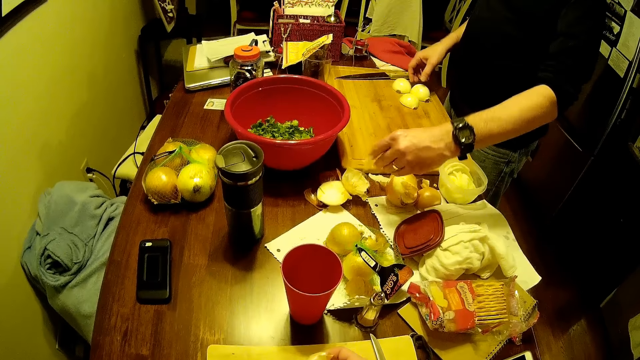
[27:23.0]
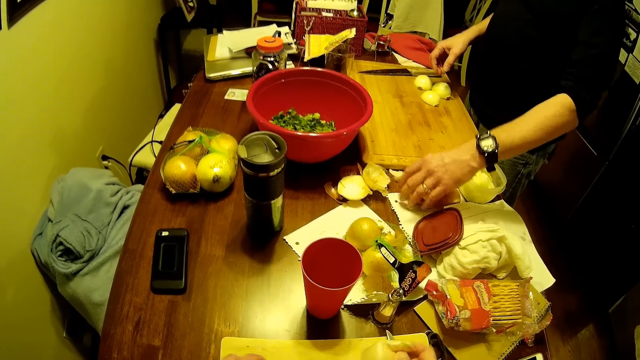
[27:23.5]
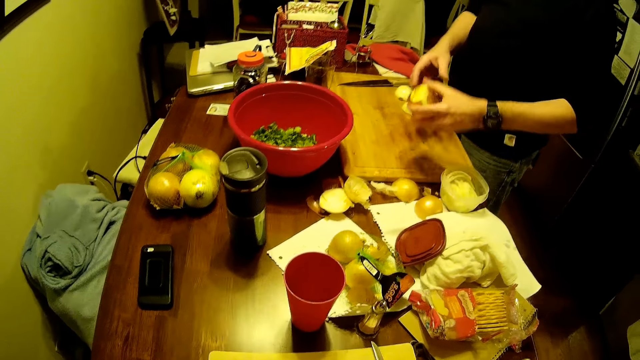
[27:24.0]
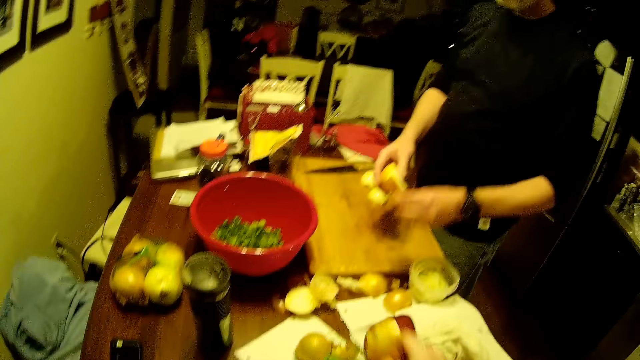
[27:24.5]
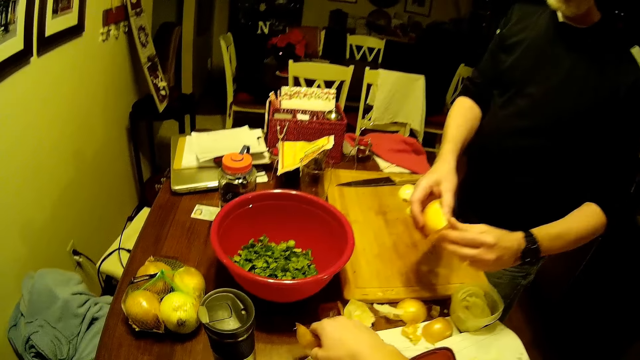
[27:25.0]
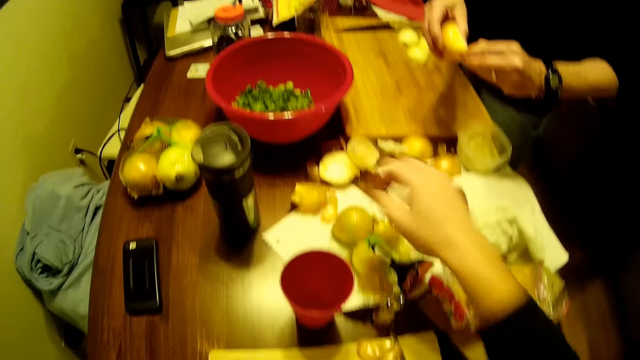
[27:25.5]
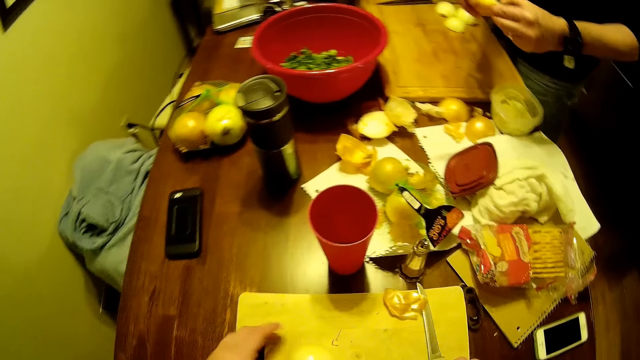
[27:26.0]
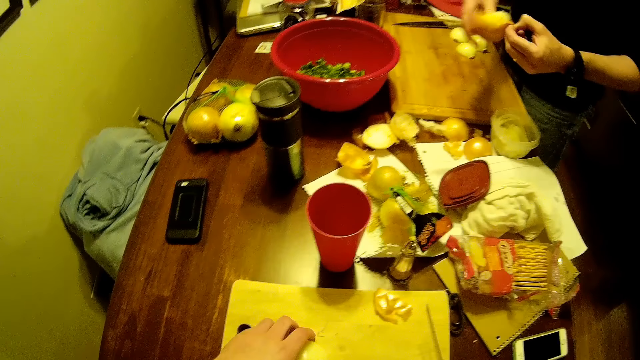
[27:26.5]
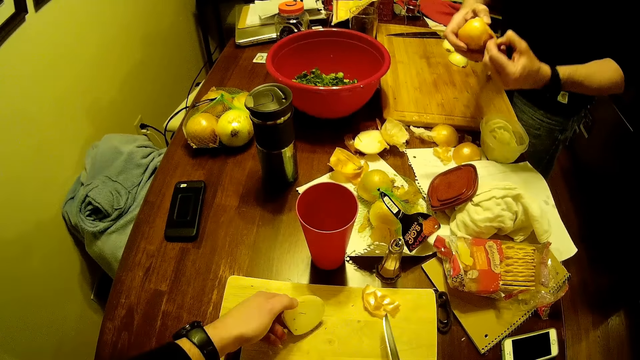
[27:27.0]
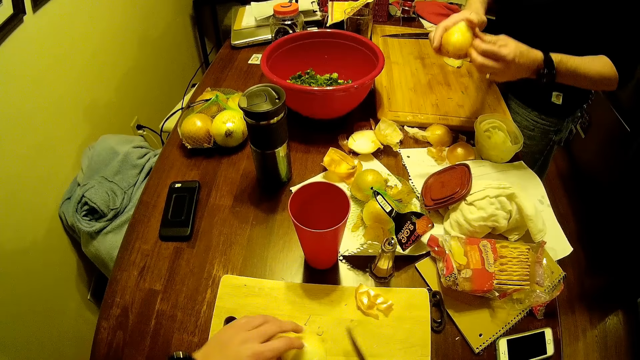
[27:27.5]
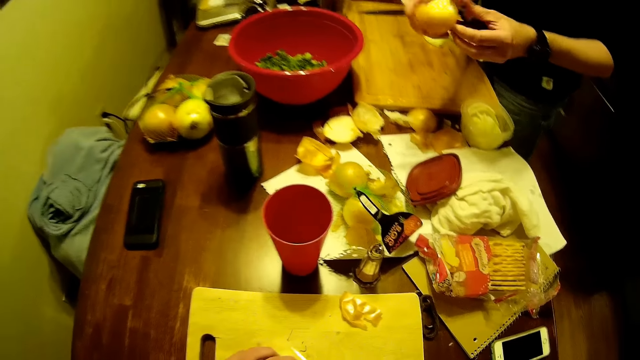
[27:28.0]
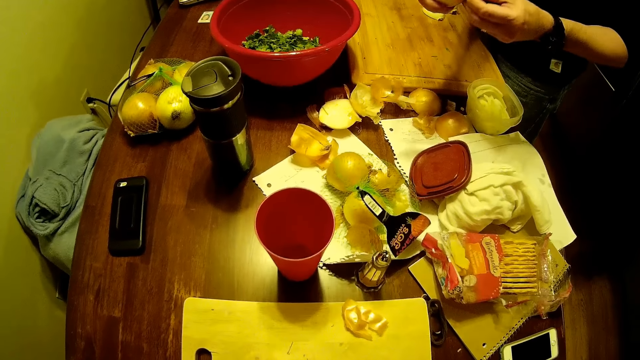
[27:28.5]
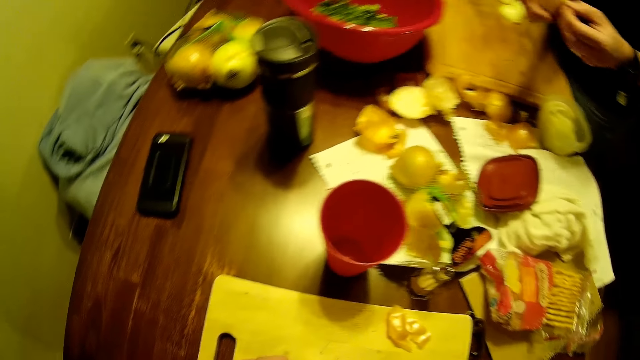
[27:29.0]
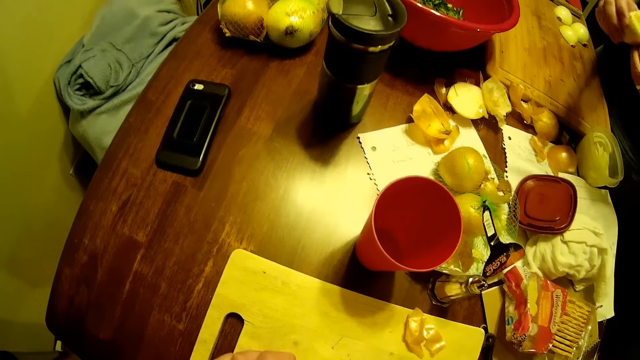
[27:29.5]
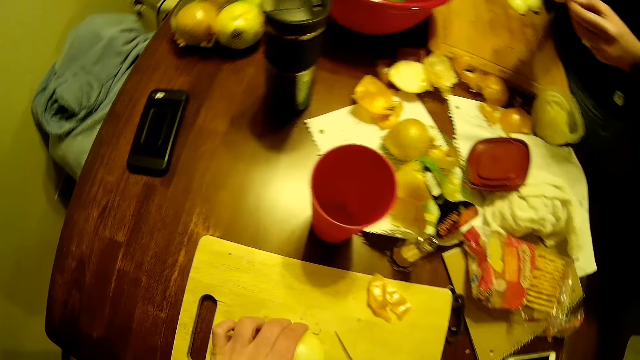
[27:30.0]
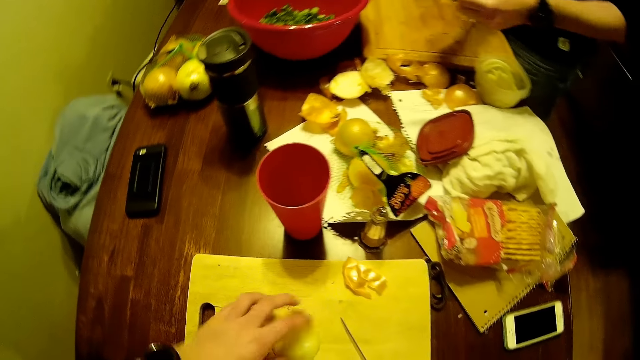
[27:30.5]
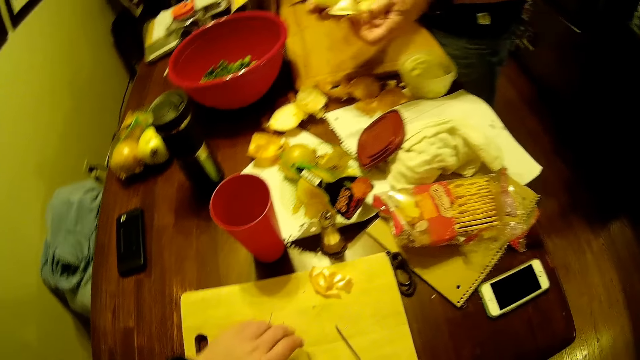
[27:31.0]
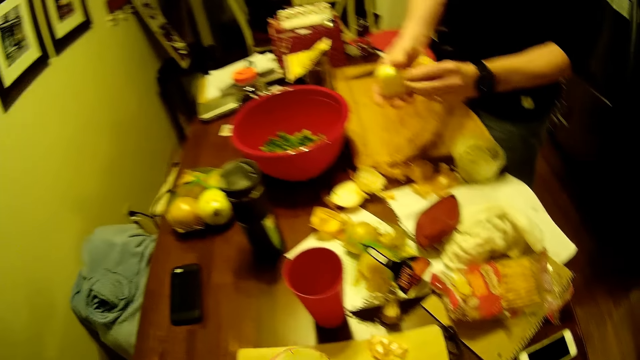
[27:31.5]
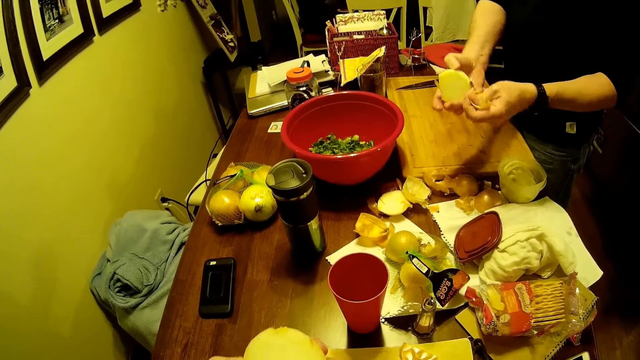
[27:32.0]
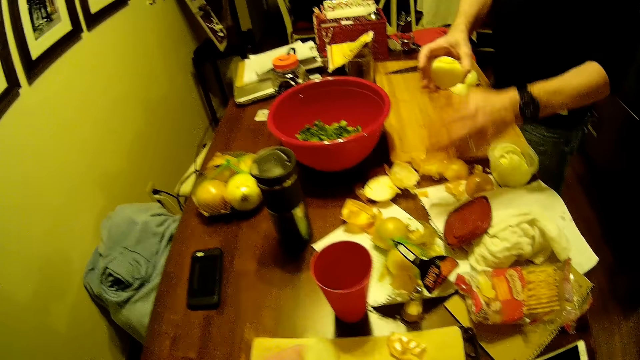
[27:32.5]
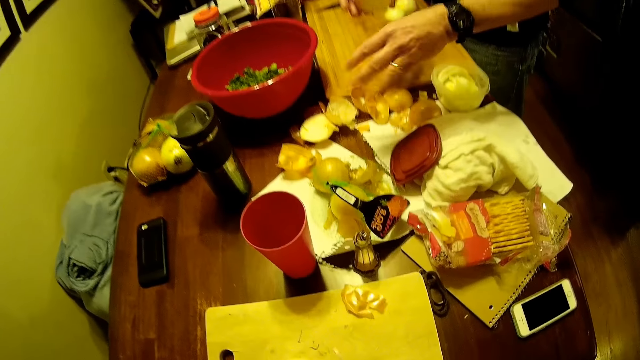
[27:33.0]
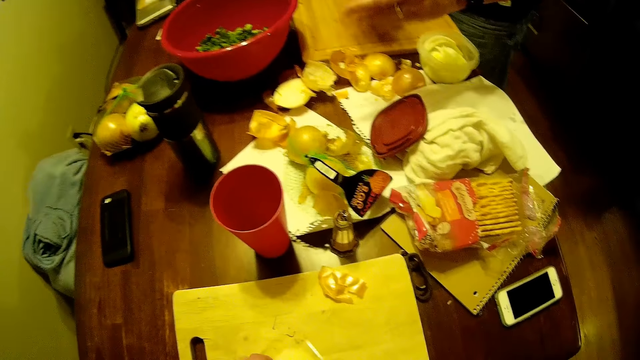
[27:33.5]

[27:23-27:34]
A person picks another onion from the table. The camera wearer drops the onion peel on the table and picks the knife from the table. They chop fruit on the chop board. The person peels the onion. The camera wearer turns the onion.

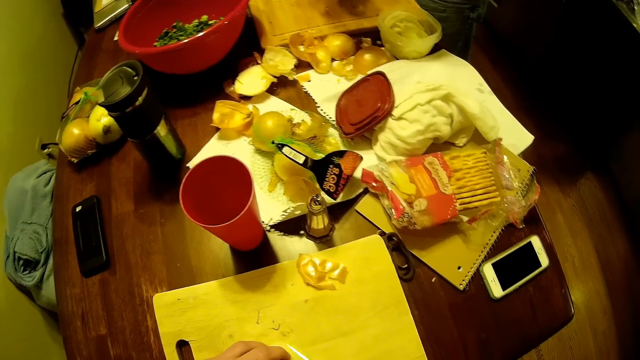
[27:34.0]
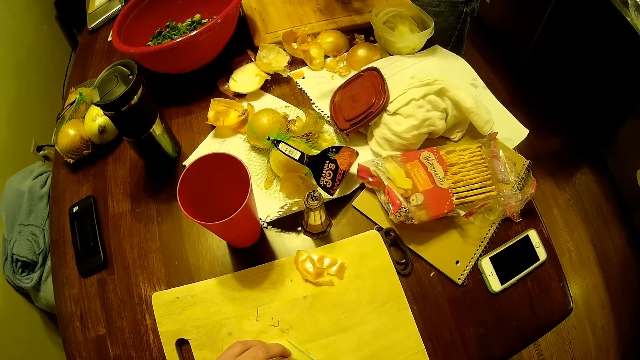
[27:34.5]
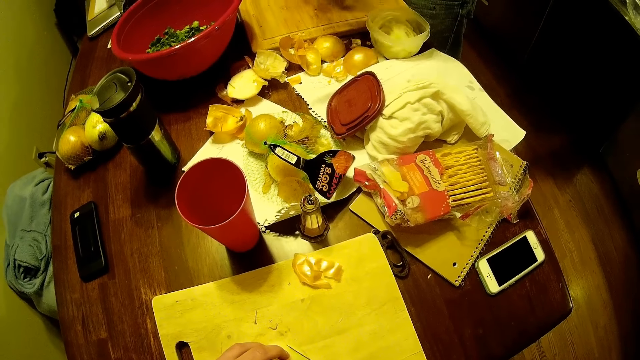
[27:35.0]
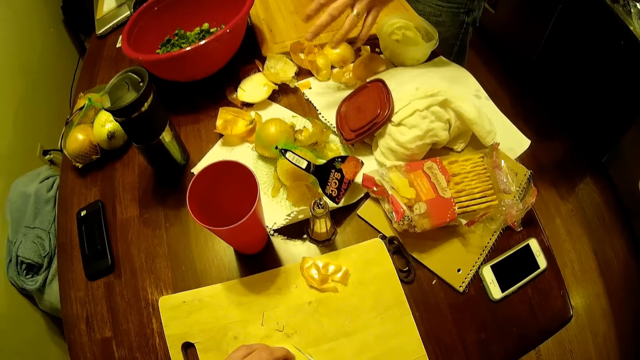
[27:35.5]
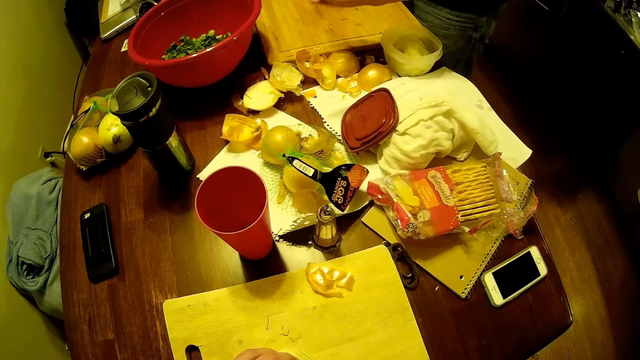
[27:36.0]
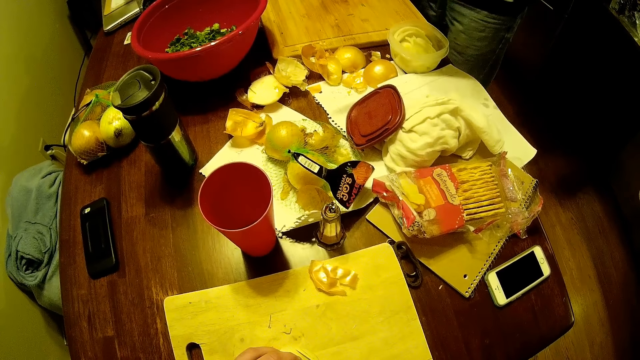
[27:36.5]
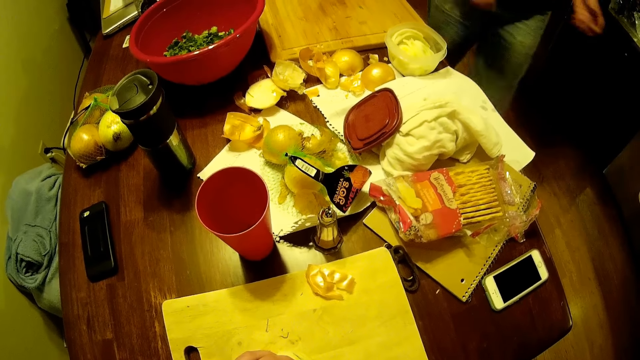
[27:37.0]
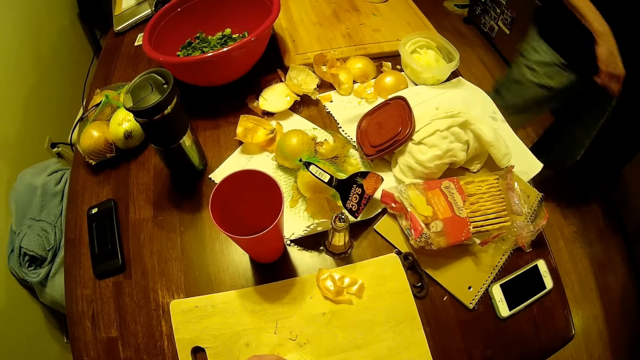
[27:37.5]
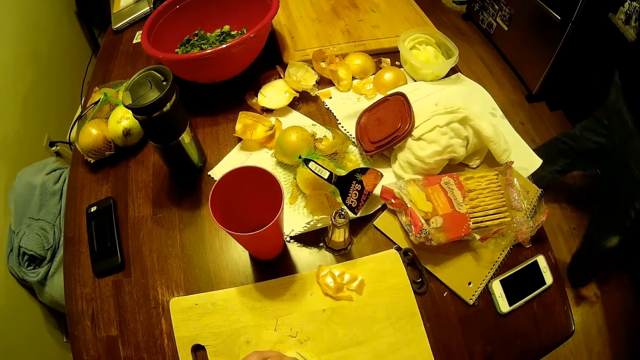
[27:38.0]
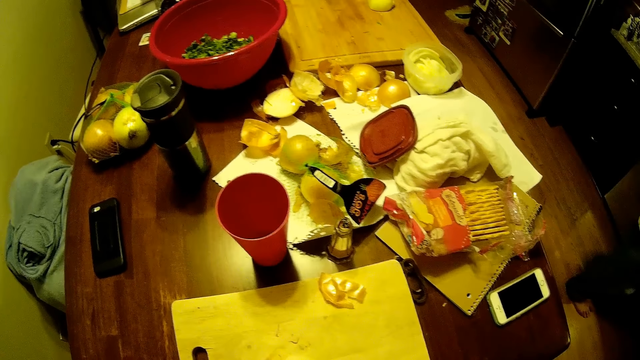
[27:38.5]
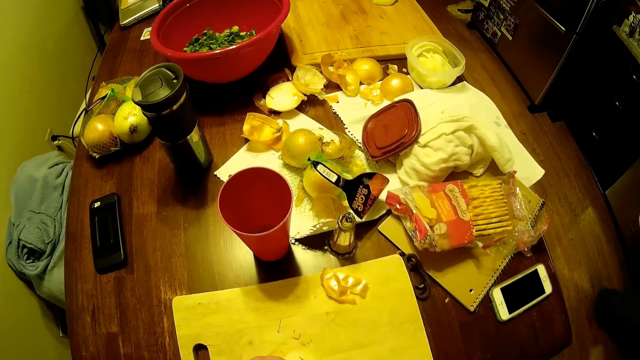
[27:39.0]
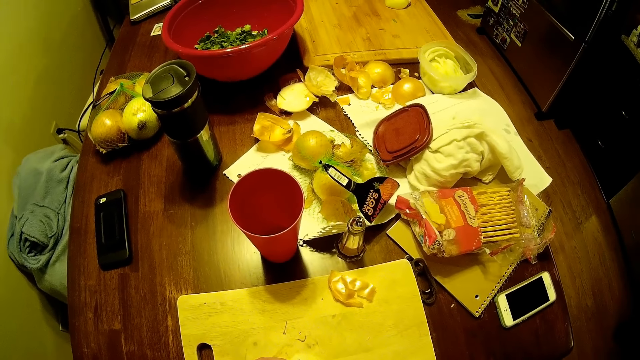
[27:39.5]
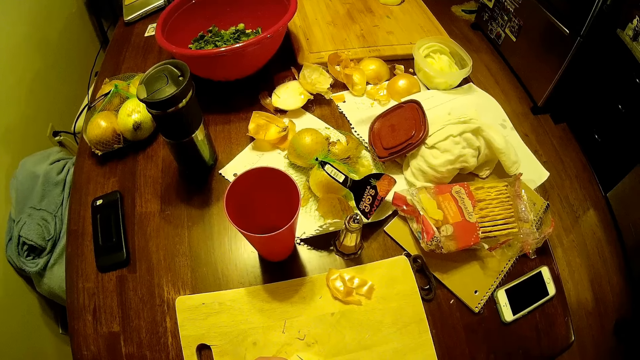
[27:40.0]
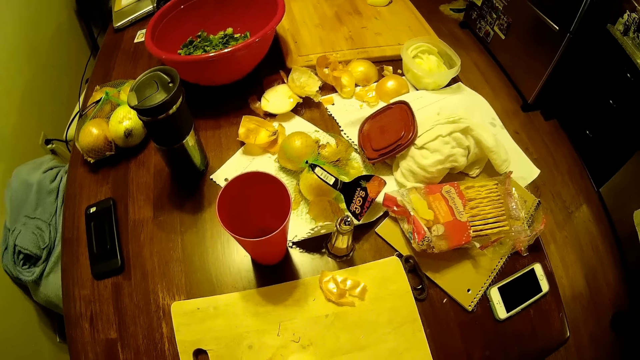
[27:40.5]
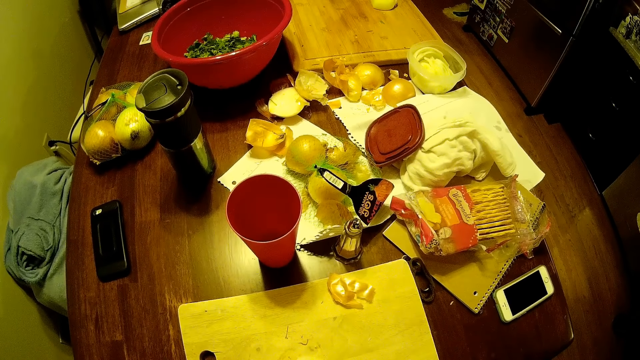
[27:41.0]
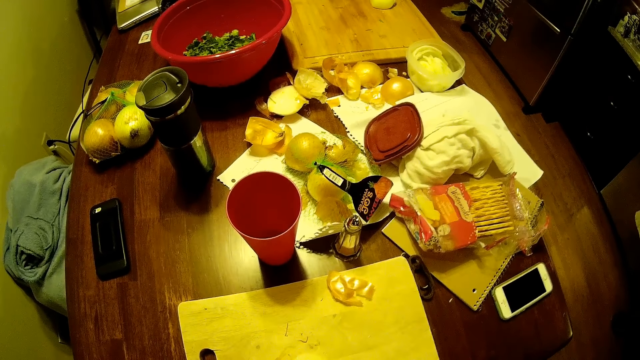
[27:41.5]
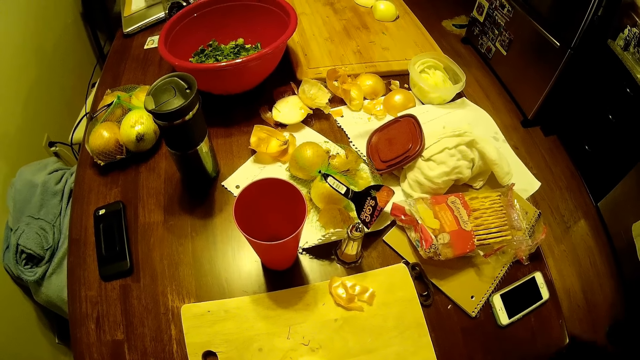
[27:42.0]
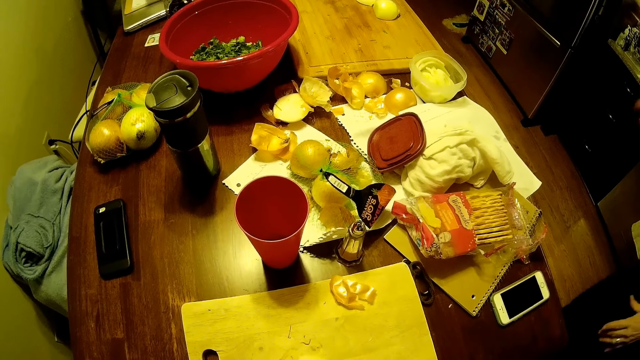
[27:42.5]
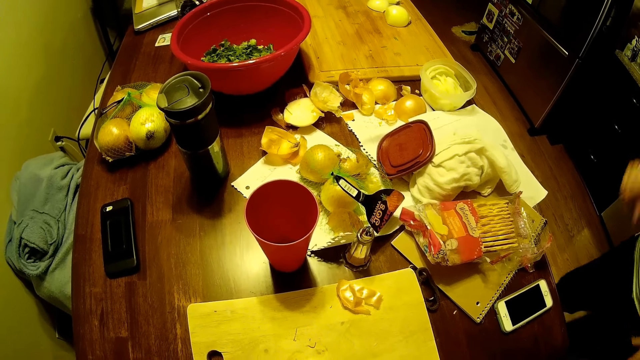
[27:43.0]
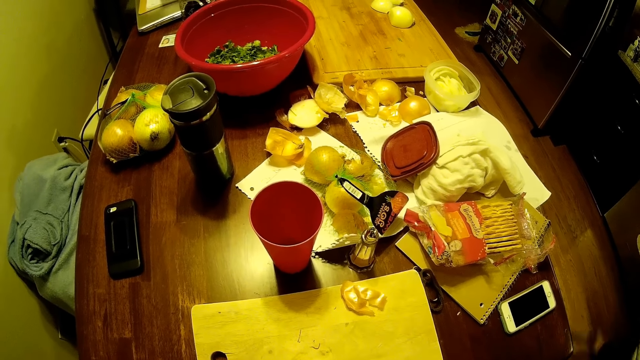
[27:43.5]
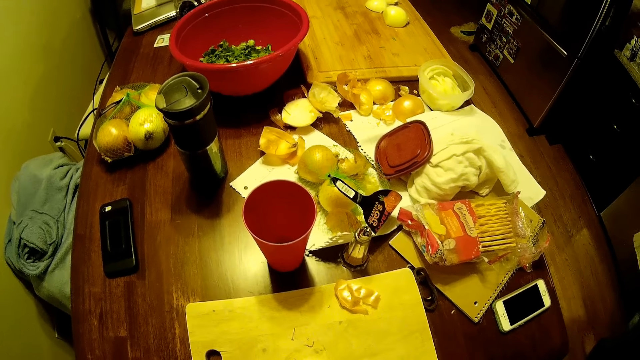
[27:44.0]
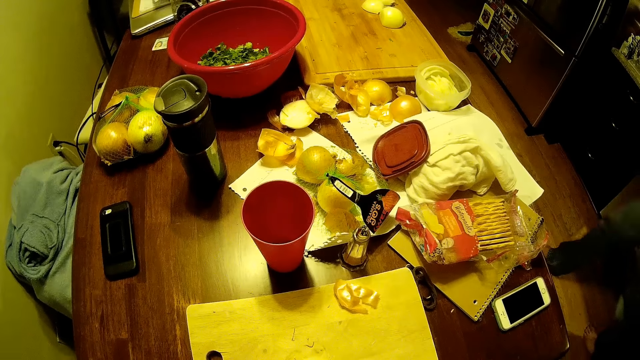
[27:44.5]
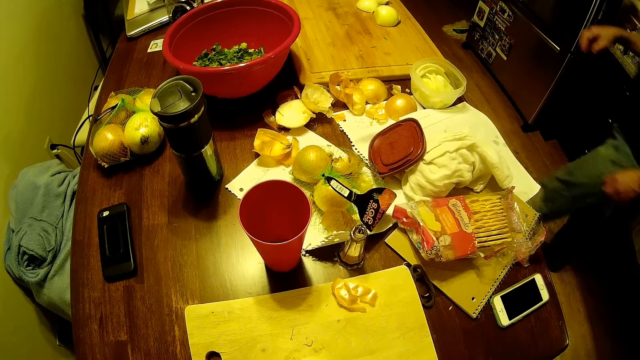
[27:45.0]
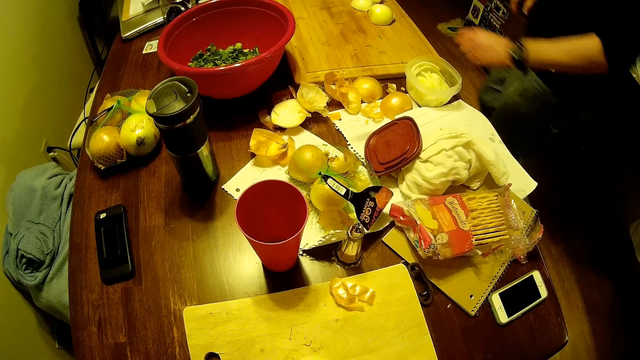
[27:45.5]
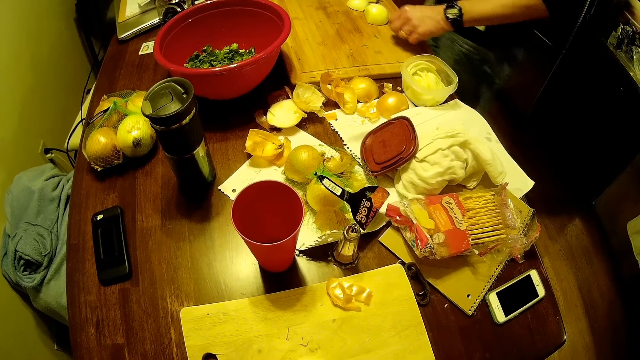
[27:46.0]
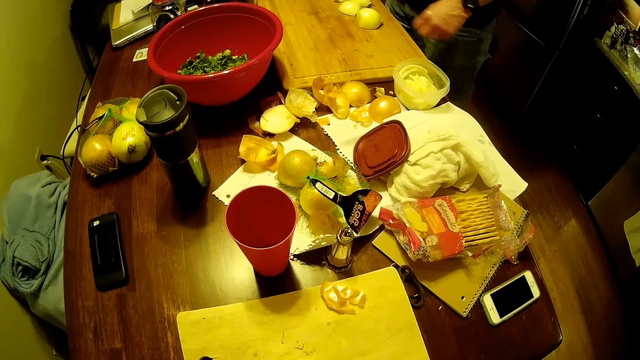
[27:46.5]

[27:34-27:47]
The camera wearer cuts the onion with the knife. A man walks around the house. The camera wearer stares around the house.
